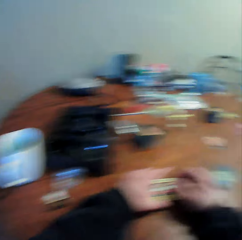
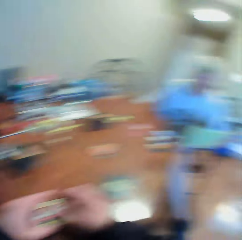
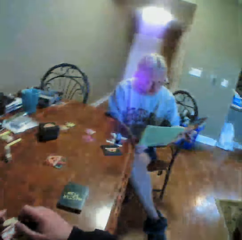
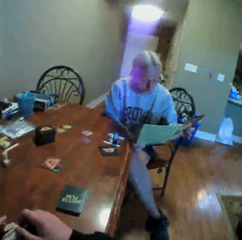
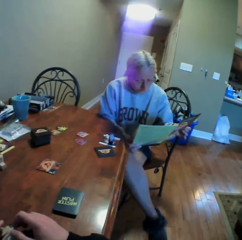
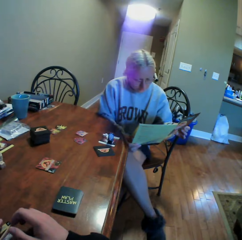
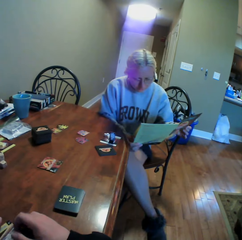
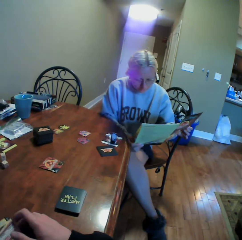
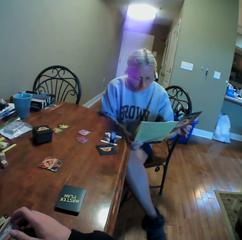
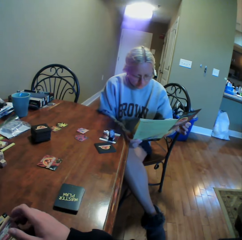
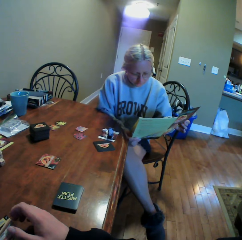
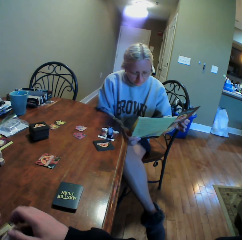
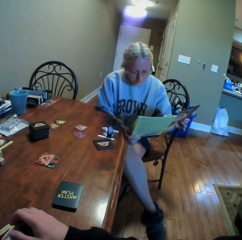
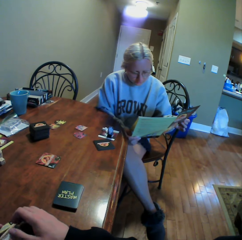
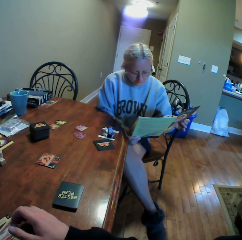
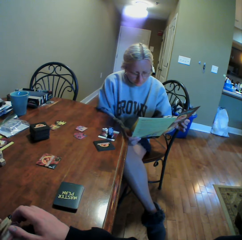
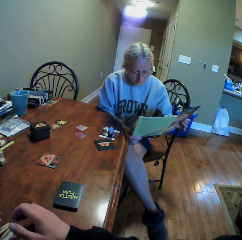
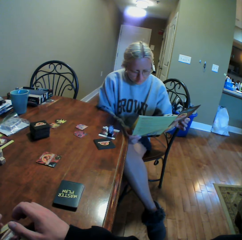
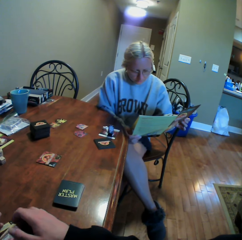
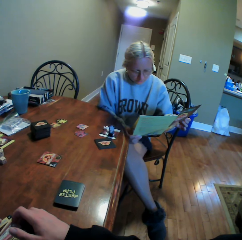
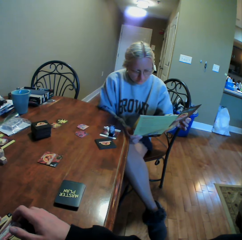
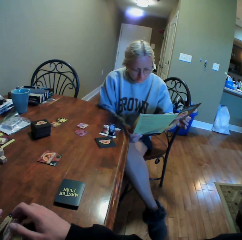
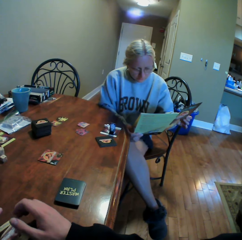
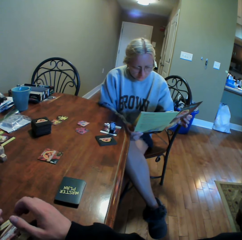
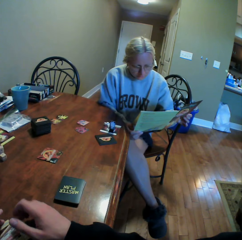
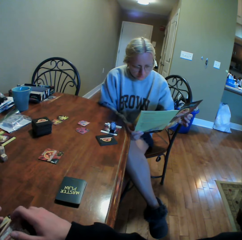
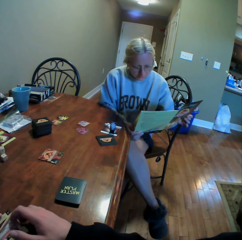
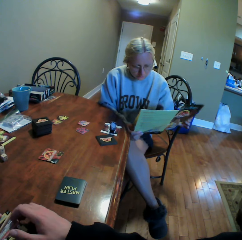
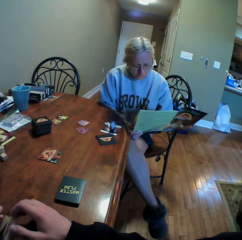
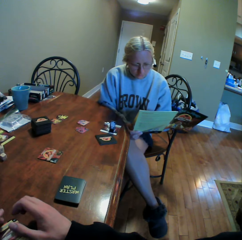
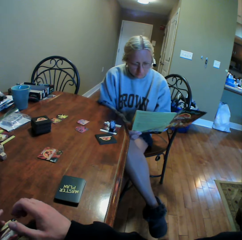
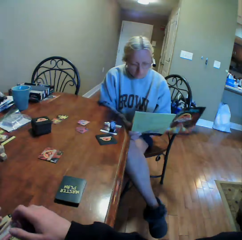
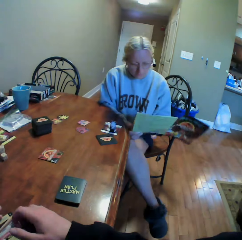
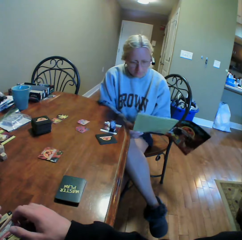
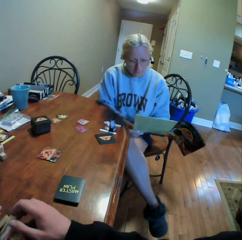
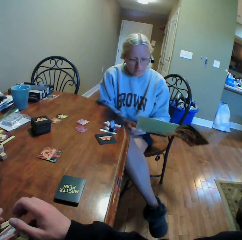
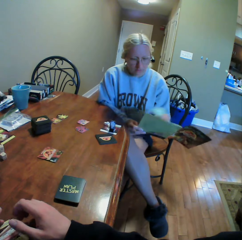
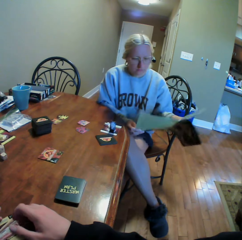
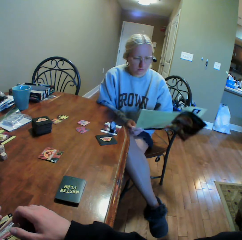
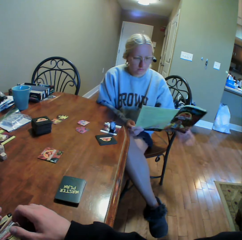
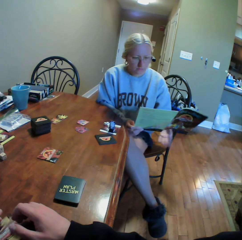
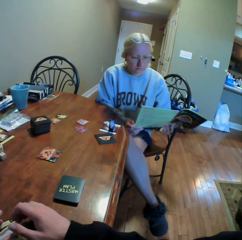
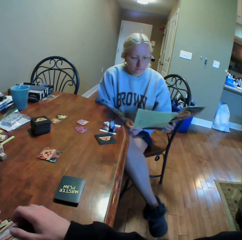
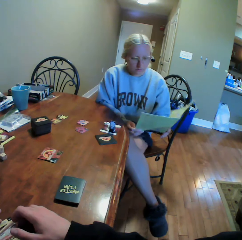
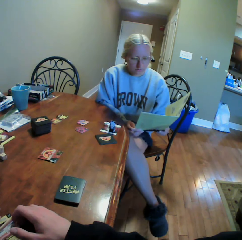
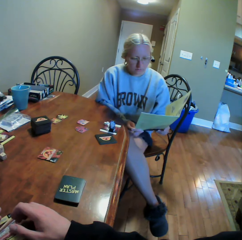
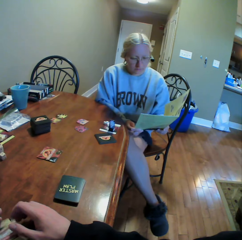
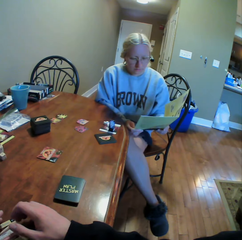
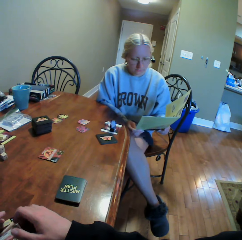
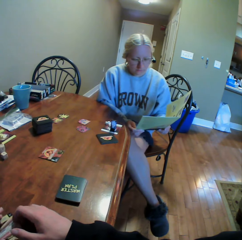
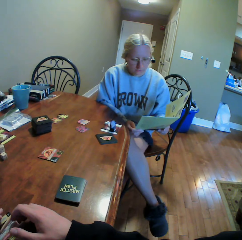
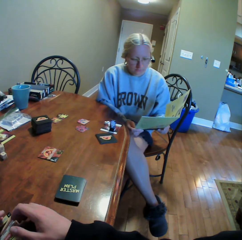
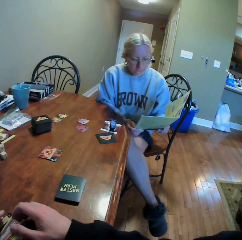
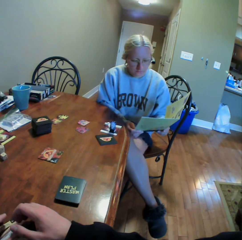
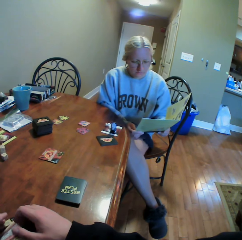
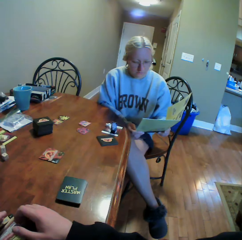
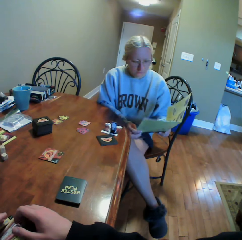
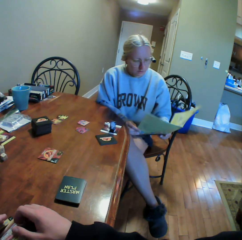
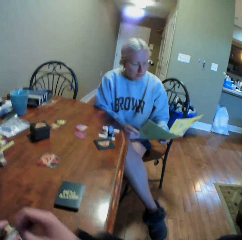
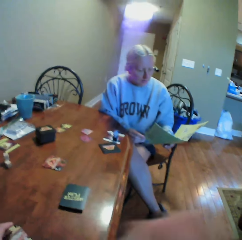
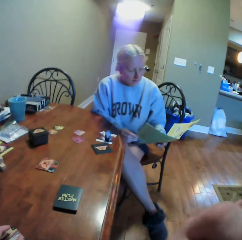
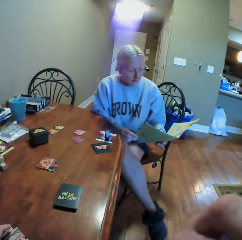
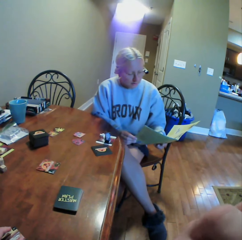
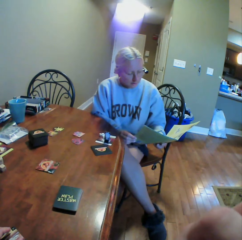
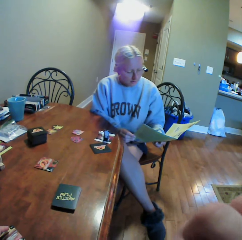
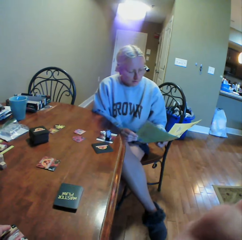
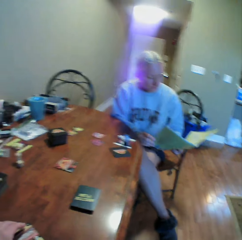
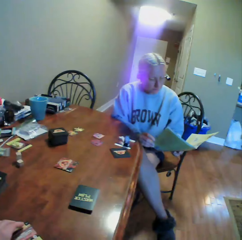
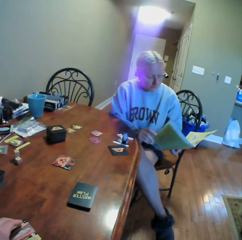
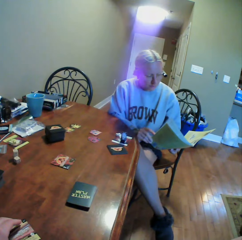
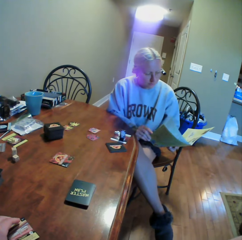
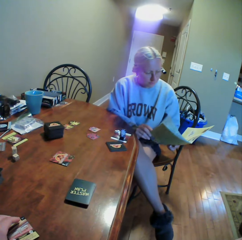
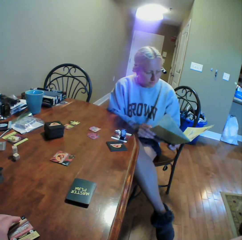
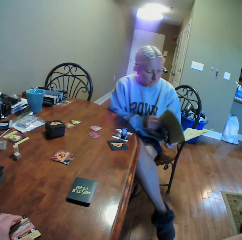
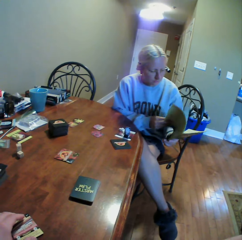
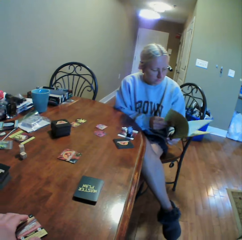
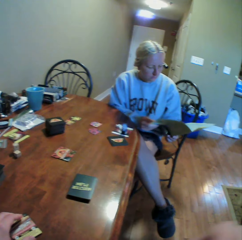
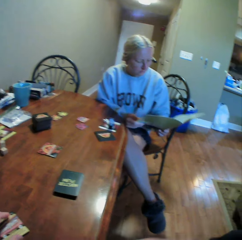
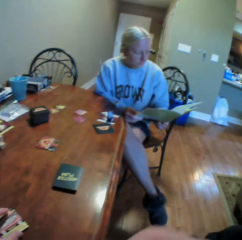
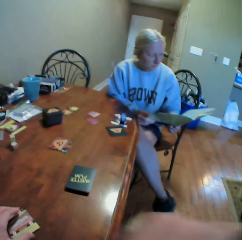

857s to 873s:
The camera wearer stares at a woman. The woman reads the manual book. The camera wearer scratches the face with his right hand.

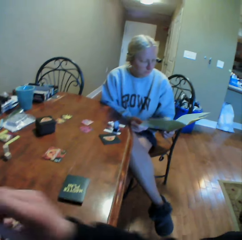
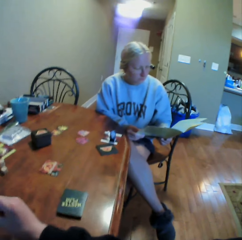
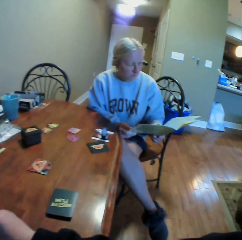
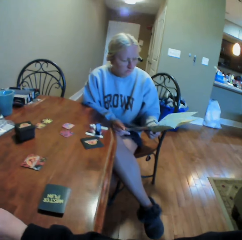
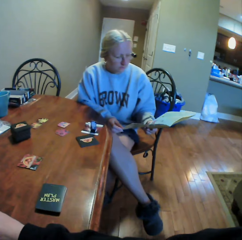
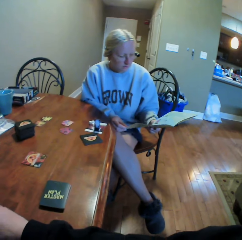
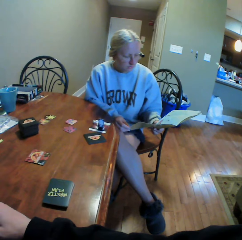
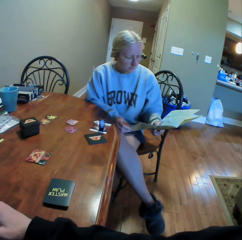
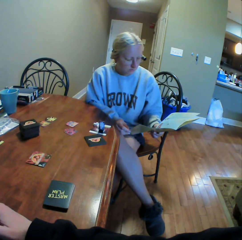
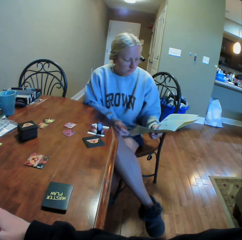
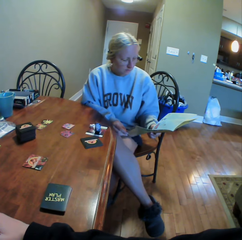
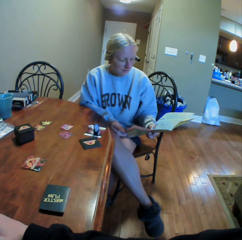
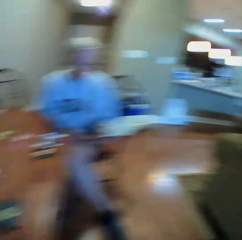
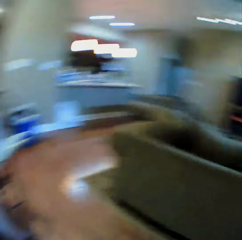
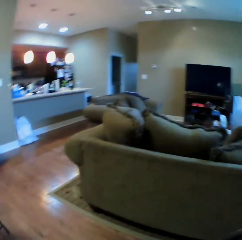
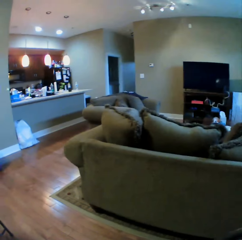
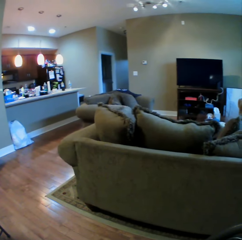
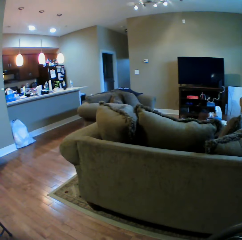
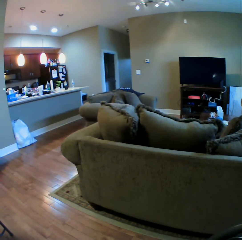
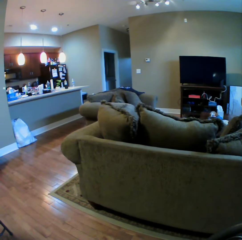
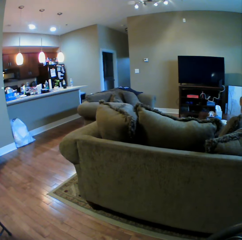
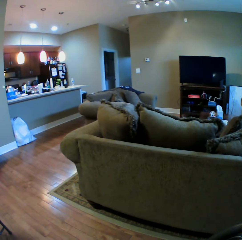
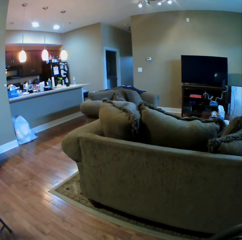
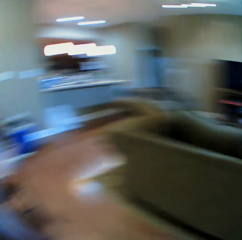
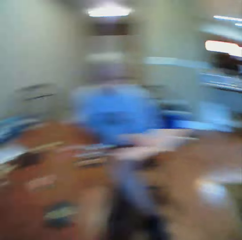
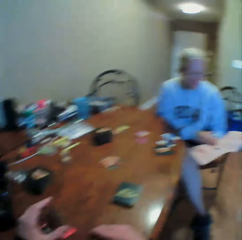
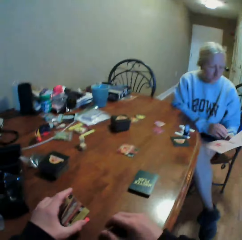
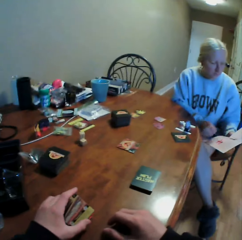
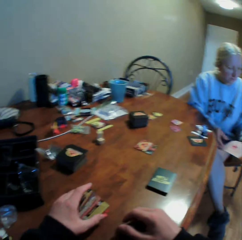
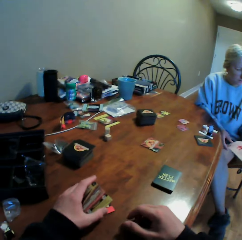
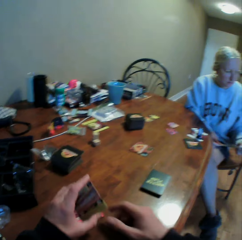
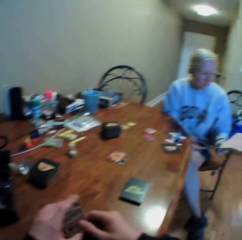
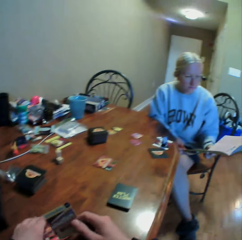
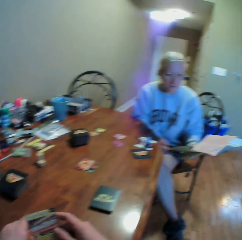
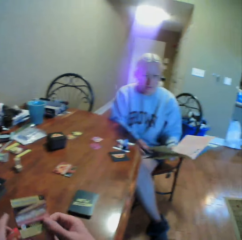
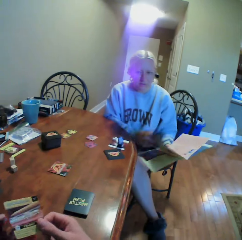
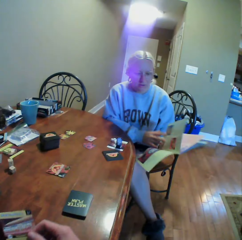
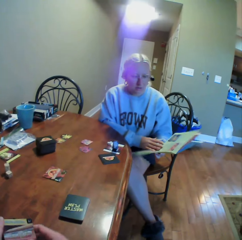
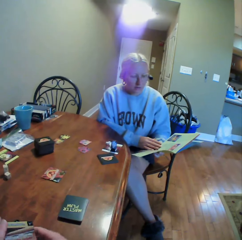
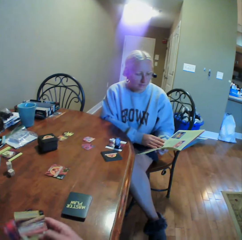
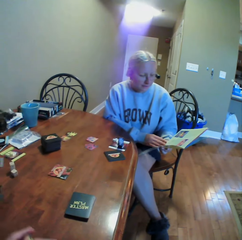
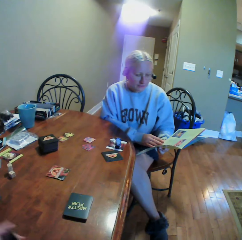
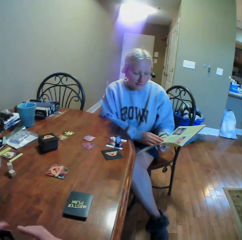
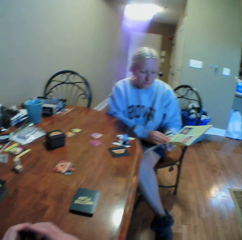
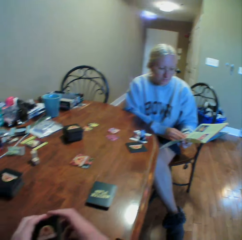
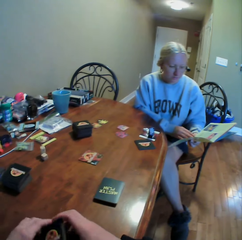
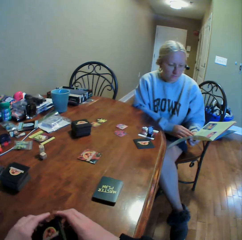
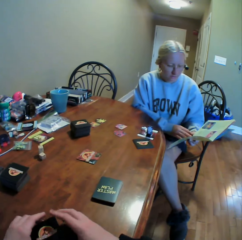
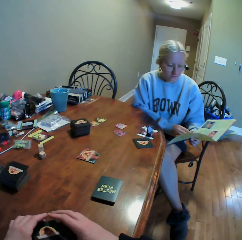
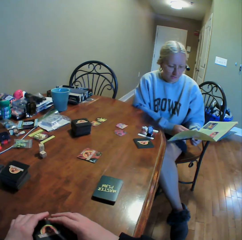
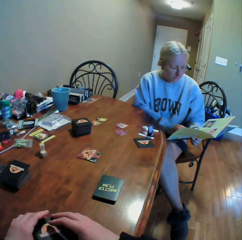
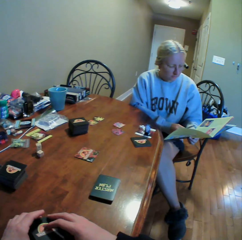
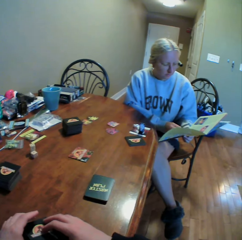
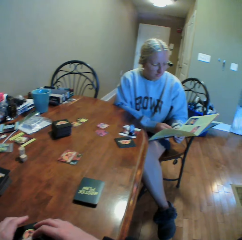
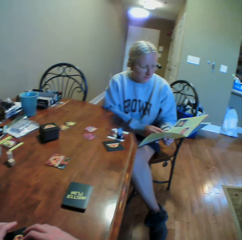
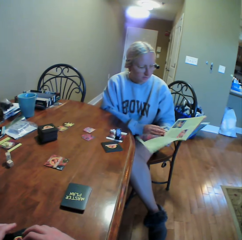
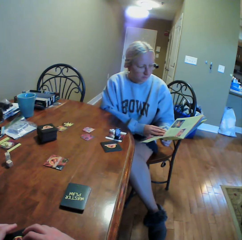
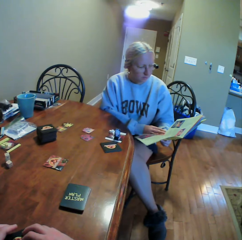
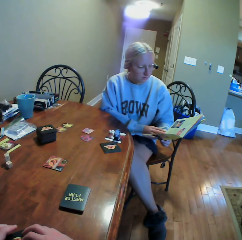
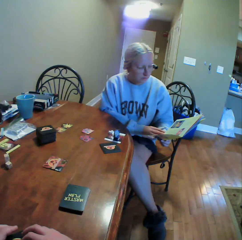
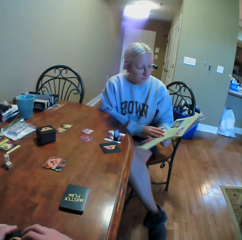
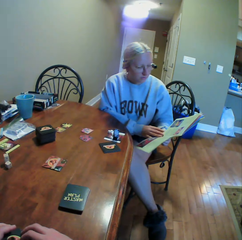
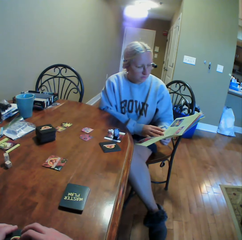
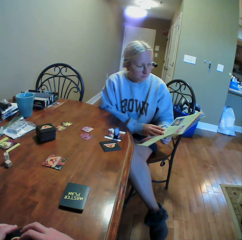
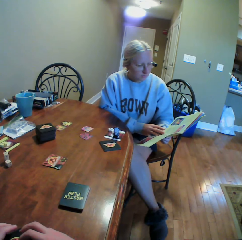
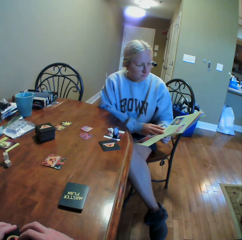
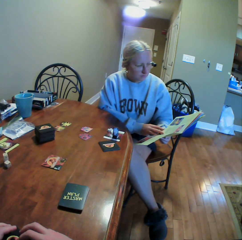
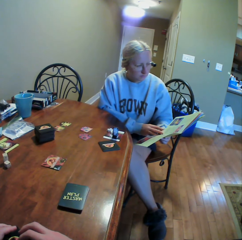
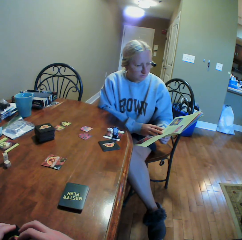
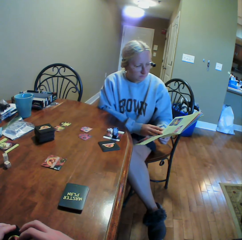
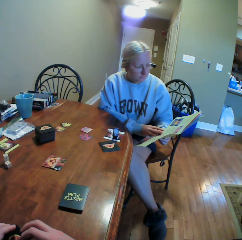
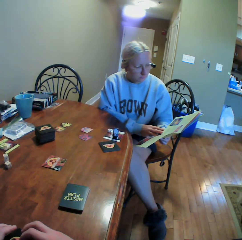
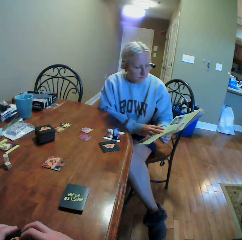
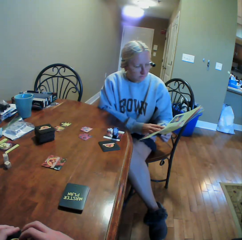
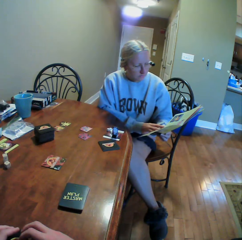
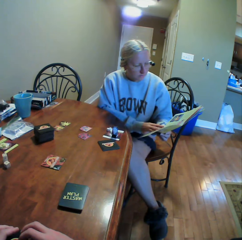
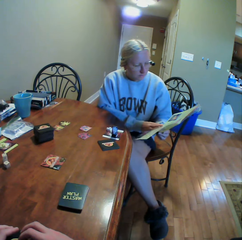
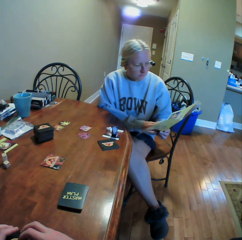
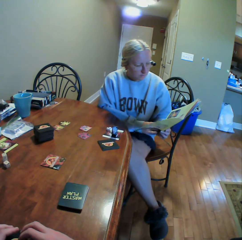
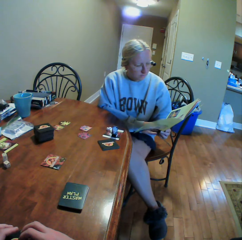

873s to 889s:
The camera wearer stares at the woman. The woman reads the manual book. The camera wearer looks around the house. He stares at the sitting room. He looks around the house. He moves the cards in his hands. He interacts with the woman. He holds the cards. He stares at the woman. The woman reads the manual book.
